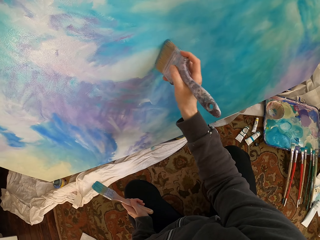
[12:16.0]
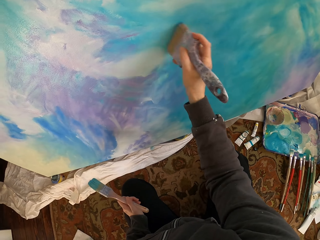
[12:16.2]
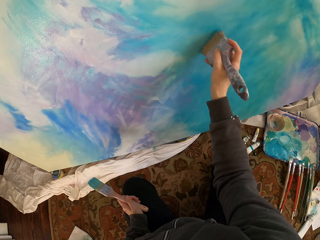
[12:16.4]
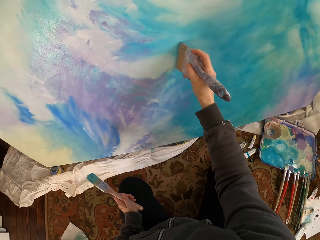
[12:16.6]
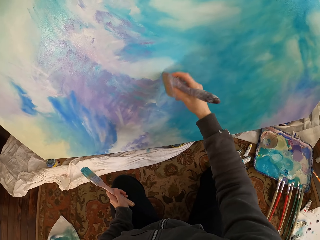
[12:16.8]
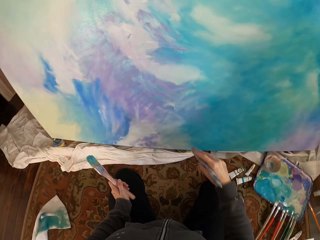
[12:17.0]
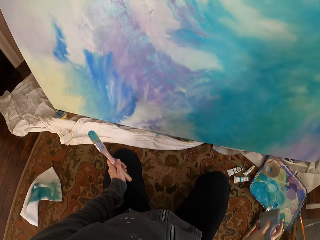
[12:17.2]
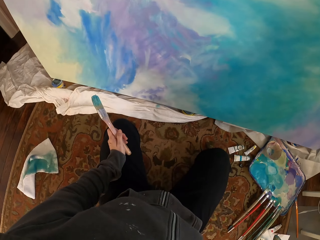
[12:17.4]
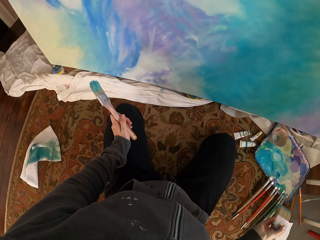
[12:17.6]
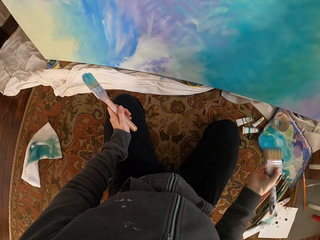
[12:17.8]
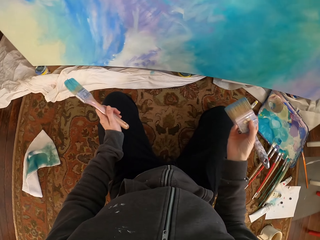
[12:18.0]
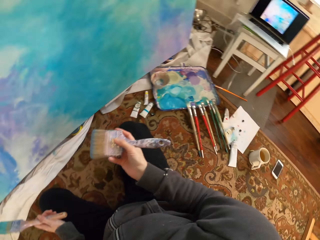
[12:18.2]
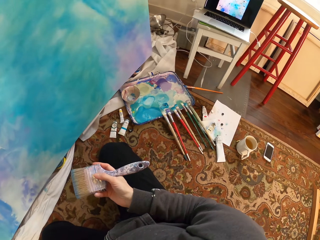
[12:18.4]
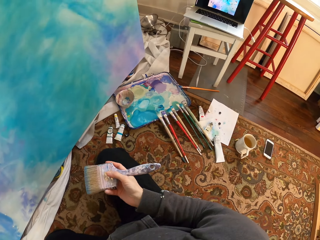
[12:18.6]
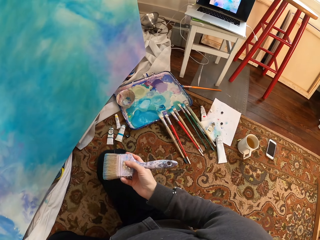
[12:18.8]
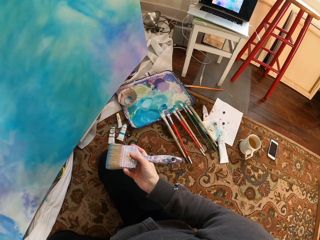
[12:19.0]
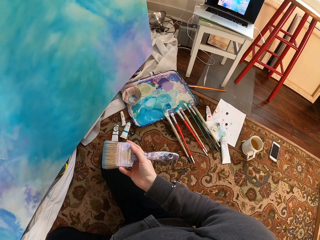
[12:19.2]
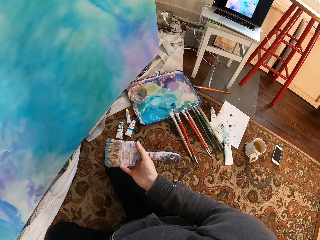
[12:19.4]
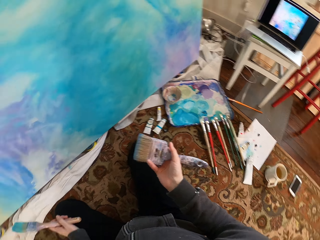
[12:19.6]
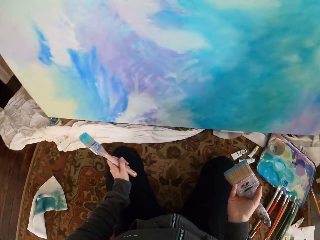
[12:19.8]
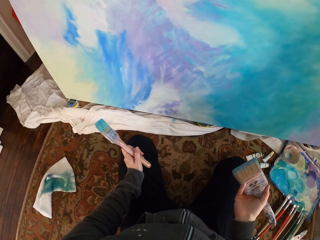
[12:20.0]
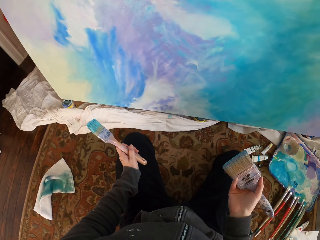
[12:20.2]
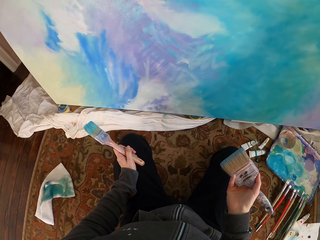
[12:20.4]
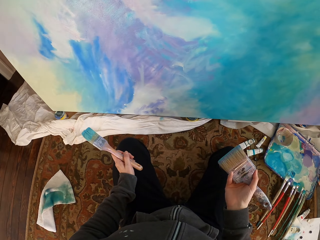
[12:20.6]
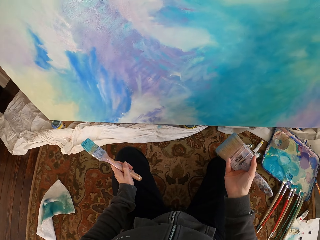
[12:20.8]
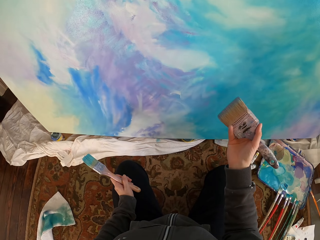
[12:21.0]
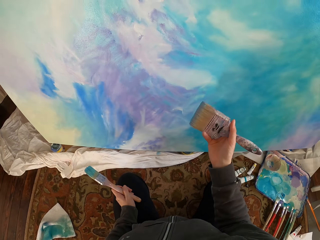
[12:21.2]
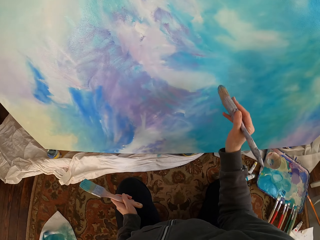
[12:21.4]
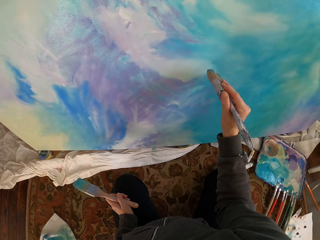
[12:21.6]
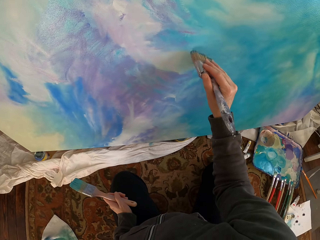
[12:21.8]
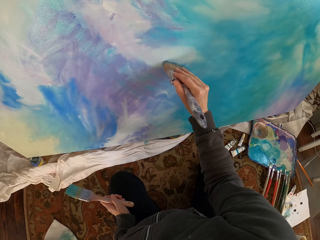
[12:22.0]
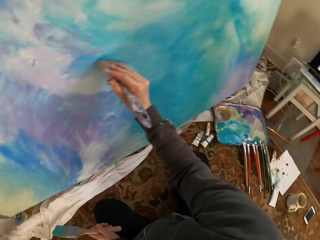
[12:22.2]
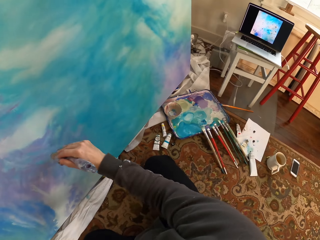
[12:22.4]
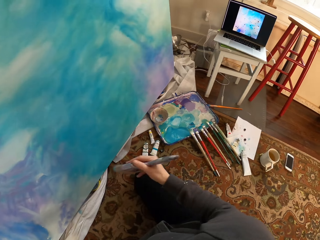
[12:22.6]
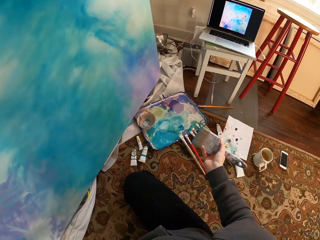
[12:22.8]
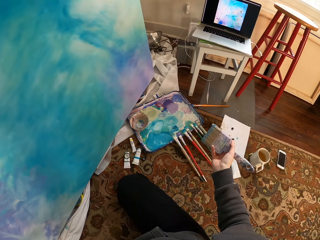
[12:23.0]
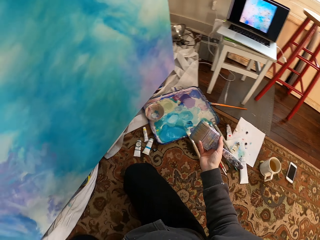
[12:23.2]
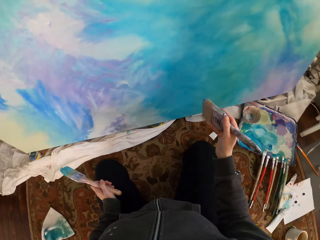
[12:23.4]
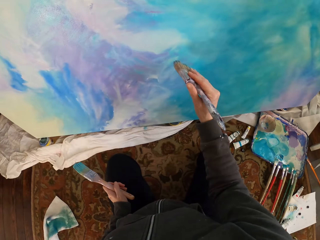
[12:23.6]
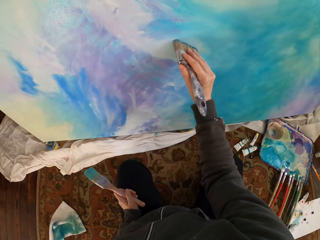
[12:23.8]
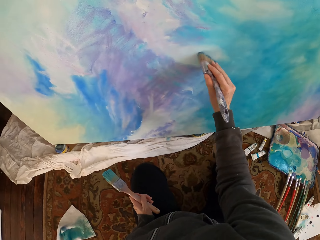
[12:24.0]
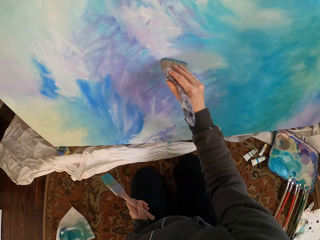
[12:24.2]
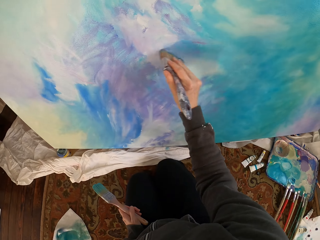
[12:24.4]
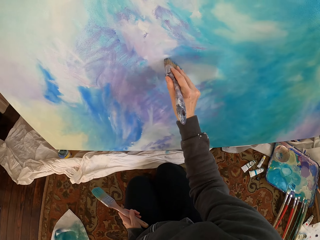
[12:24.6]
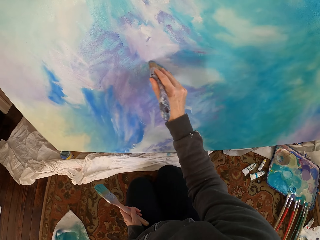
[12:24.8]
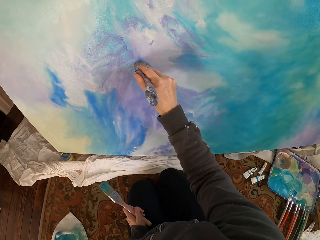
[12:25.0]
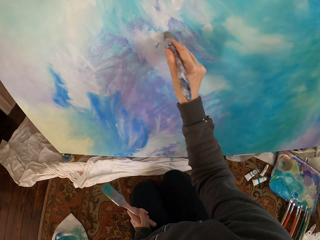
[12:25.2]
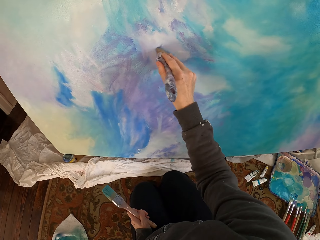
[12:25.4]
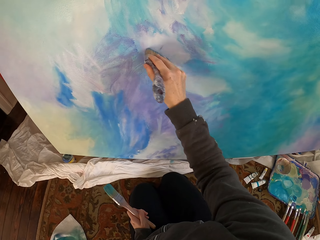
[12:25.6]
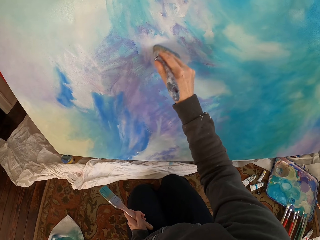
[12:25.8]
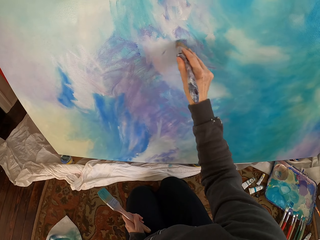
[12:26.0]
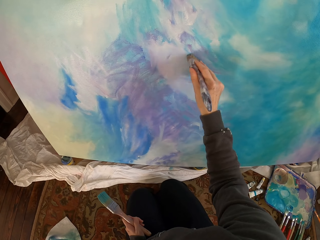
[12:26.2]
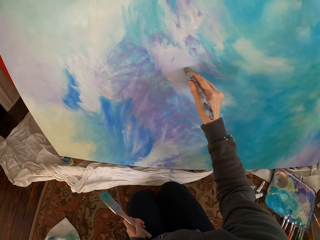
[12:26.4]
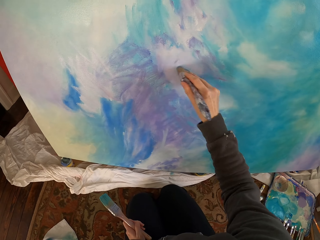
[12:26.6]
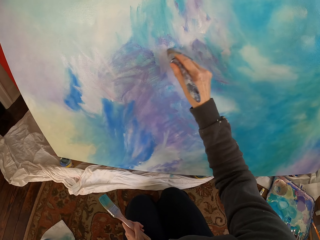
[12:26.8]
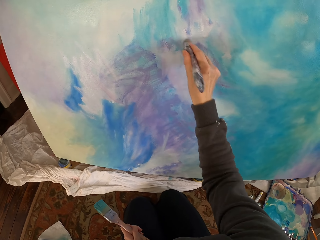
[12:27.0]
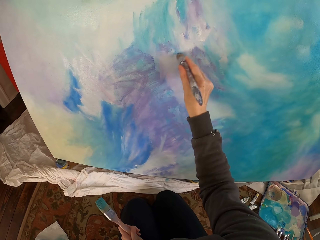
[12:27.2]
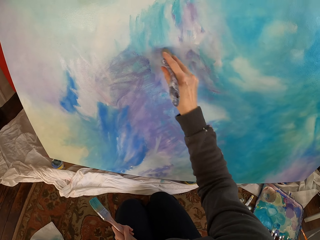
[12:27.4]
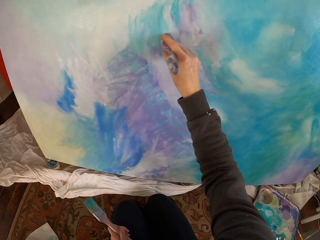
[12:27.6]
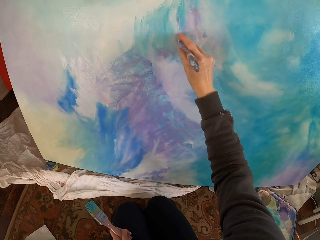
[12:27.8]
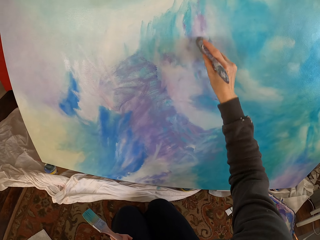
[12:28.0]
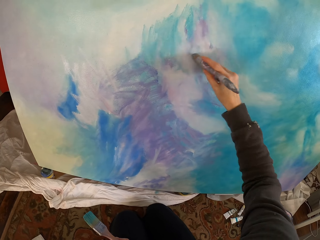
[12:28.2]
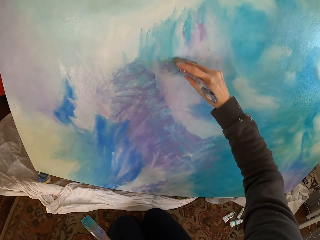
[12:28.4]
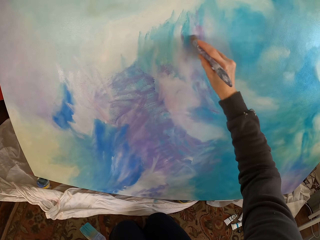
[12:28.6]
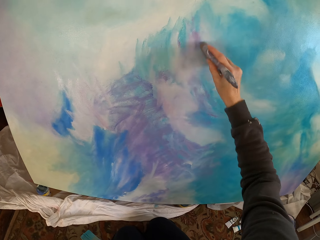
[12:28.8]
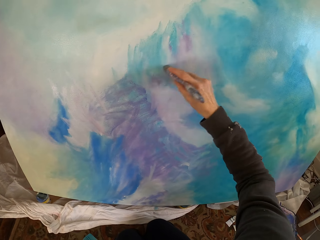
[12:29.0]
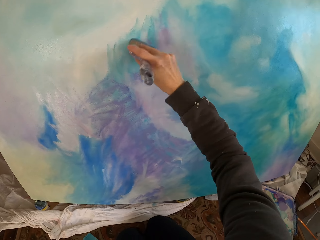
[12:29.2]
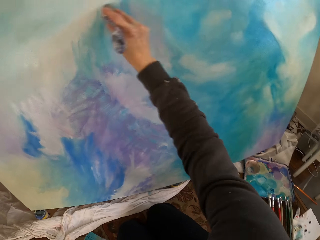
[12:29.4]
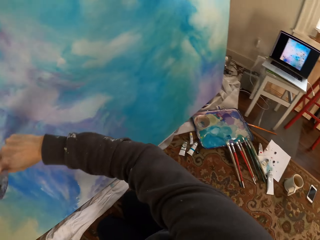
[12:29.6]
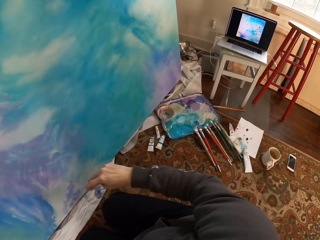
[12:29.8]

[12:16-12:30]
The camera wearer lowers the right hand. They pick up the paints. They blend the paint with the paint brush. They lower the right hand. They paint. They stretch the hand. They blend the paint with the paint brush. They paint.

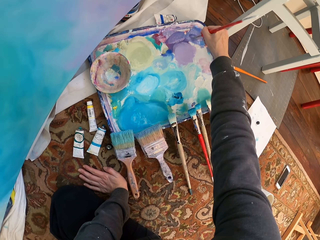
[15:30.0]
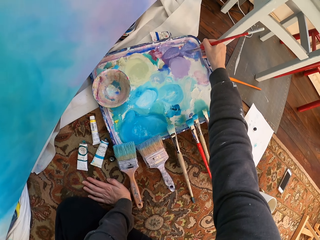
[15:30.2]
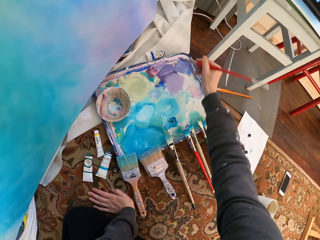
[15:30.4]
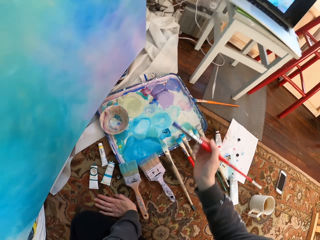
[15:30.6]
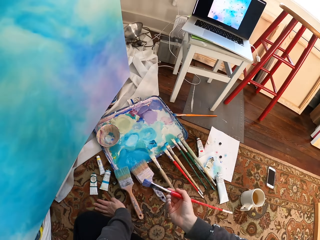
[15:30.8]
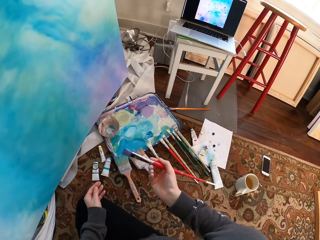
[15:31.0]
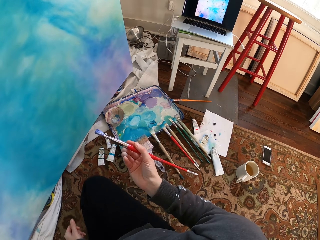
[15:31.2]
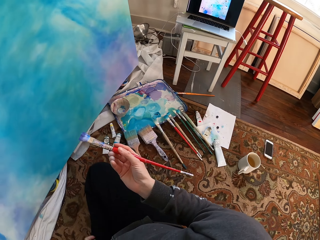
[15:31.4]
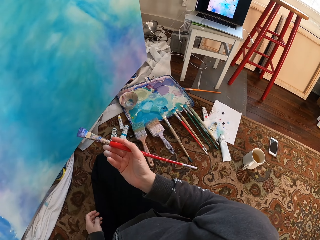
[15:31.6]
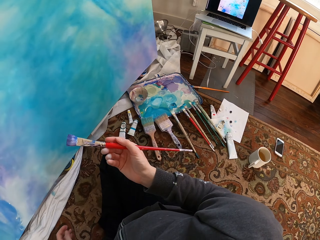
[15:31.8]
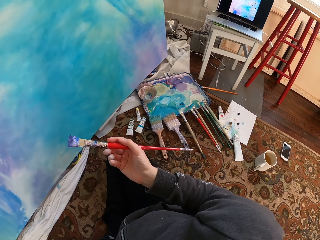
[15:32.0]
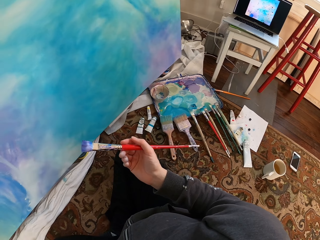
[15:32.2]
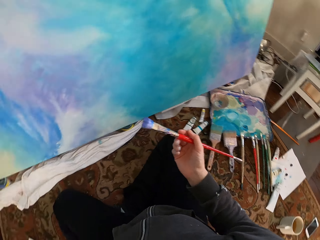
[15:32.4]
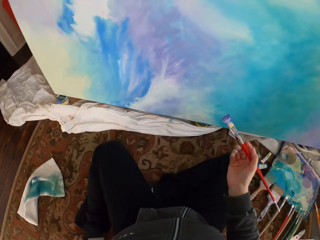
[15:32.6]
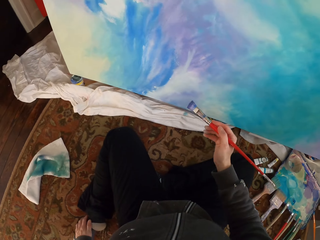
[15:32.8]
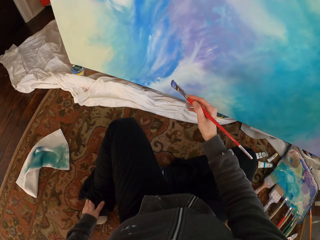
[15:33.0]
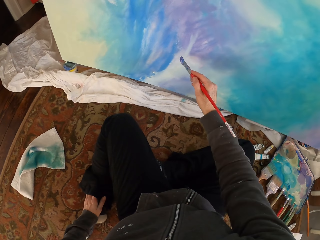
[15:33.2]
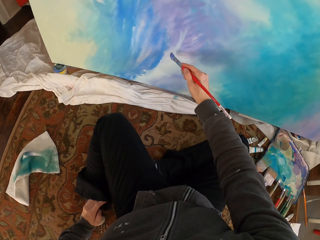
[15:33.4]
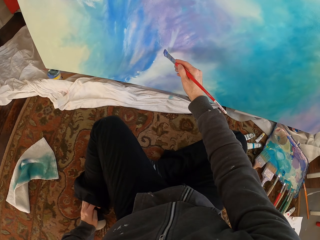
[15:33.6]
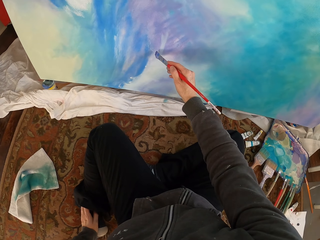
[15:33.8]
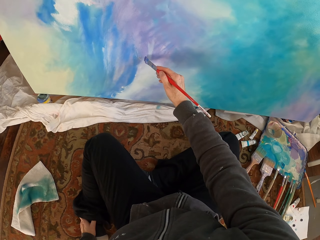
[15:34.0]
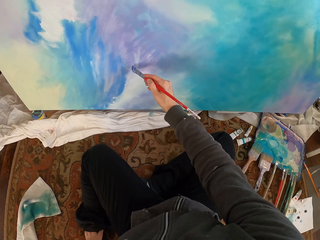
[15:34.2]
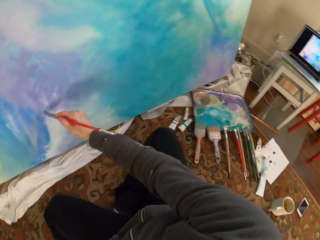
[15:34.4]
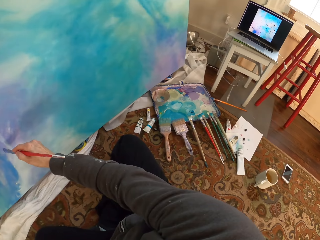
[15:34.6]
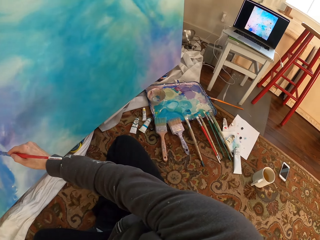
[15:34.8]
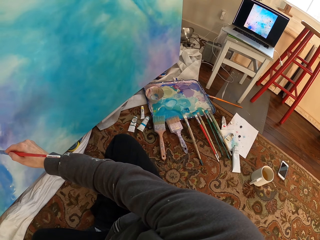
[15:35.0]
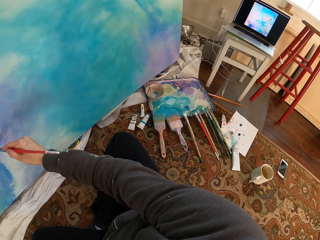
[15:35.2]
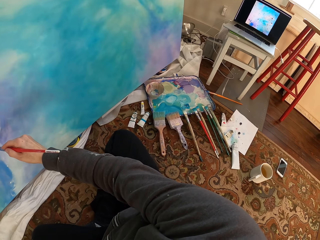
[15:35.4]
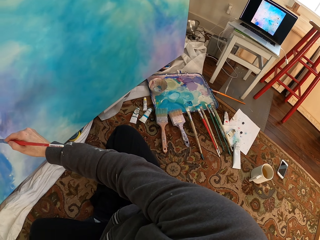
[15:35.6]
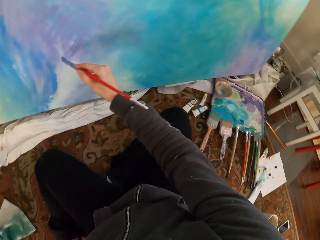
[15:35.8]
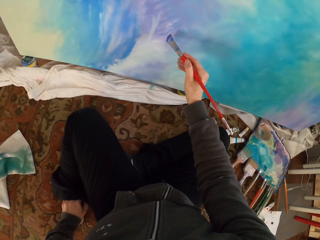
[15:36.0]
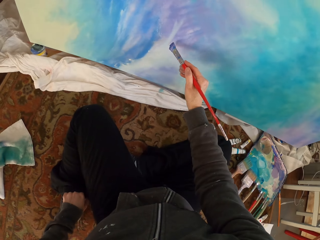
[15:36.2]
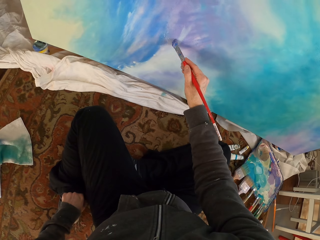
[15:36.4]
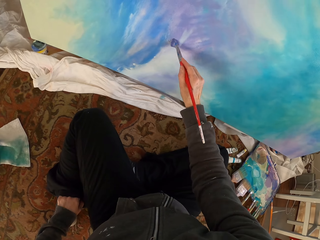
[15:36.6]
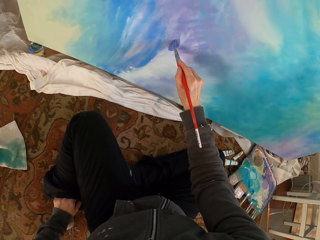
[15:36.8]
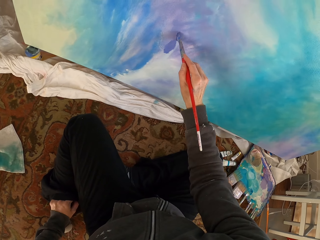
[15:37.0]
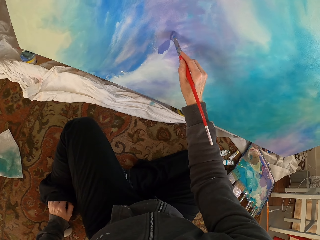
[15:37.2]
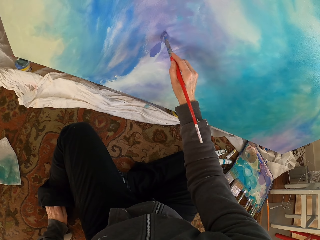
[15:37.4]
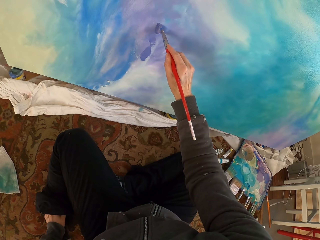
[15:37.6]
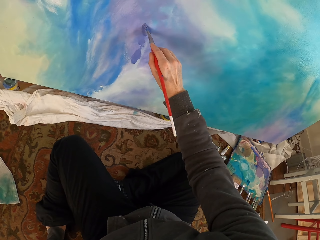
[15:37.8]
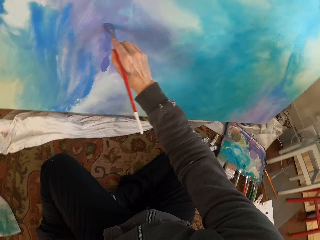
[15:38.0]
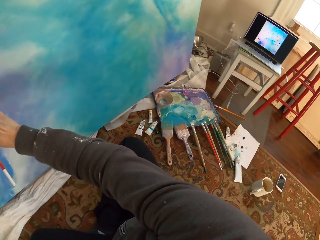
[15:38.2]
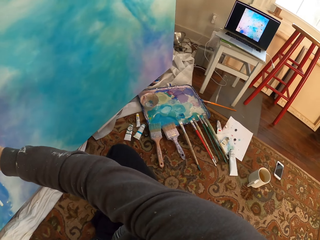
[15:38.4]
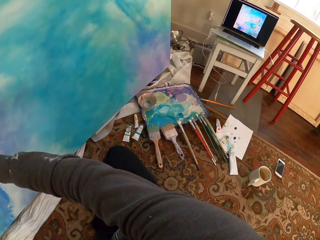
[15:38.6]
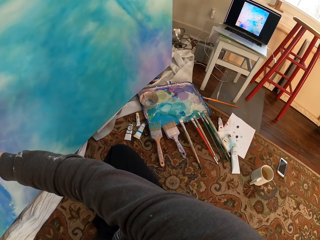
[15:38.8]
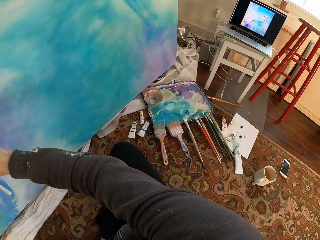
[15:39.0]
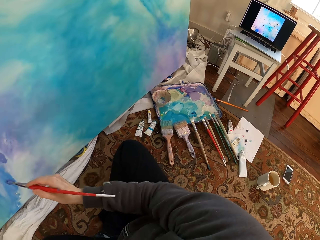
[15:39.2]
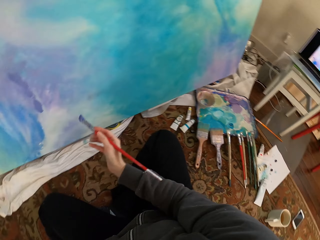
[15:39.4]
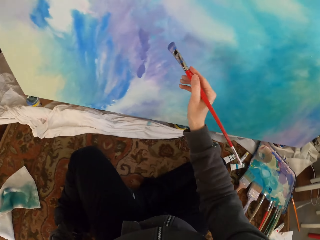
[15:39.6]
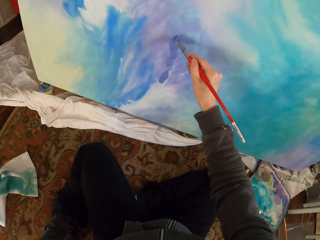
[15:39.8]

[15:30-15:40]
The camera wearer scrapes off excess paint from the brush. They use the paint brush to paint with the right hand.
